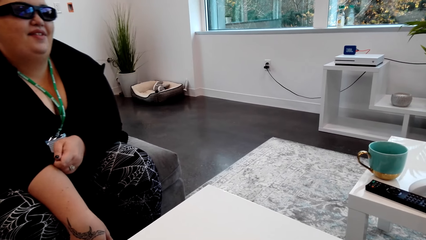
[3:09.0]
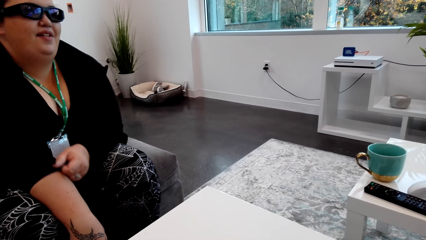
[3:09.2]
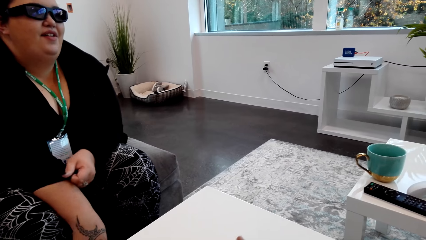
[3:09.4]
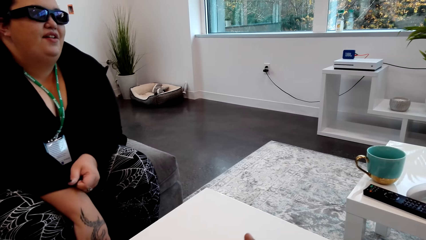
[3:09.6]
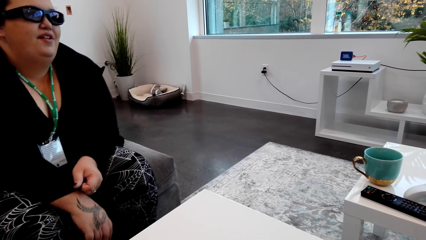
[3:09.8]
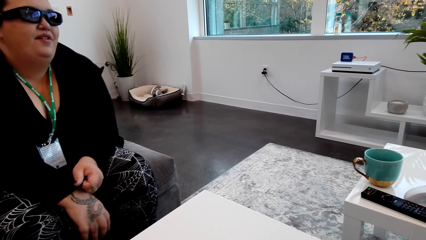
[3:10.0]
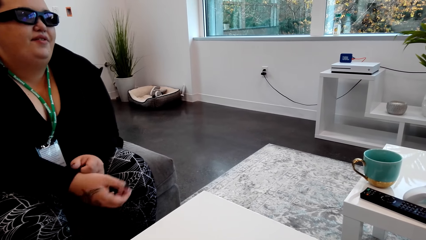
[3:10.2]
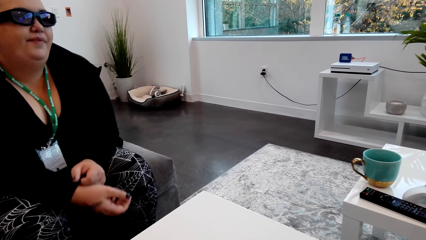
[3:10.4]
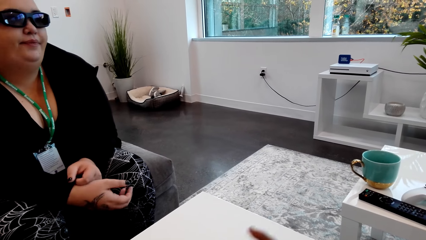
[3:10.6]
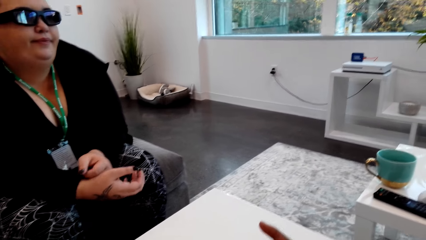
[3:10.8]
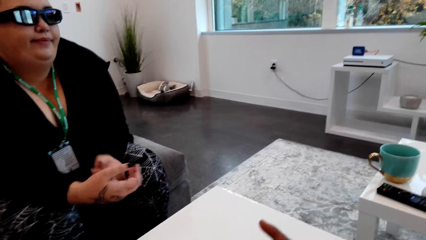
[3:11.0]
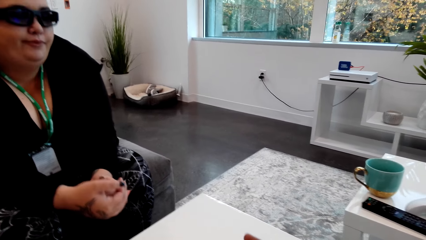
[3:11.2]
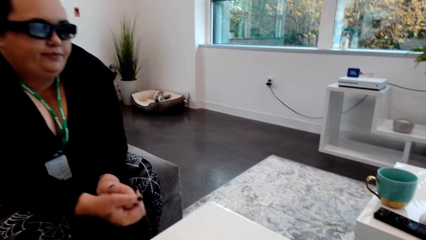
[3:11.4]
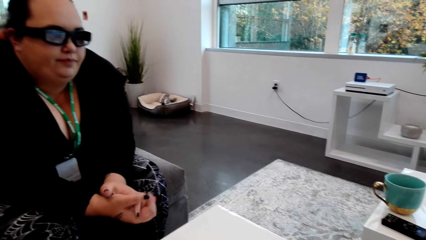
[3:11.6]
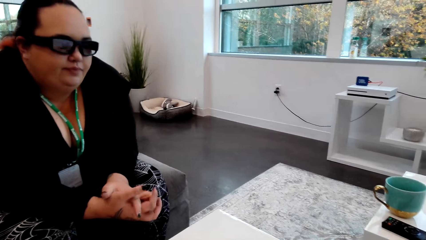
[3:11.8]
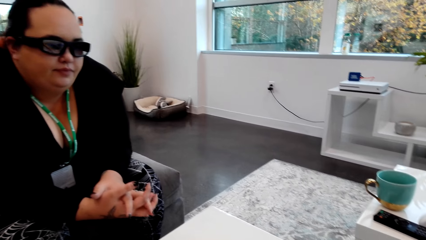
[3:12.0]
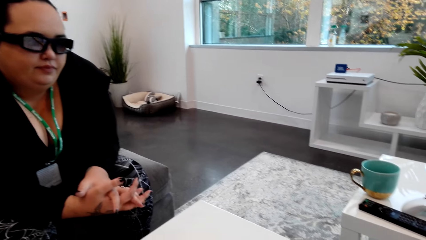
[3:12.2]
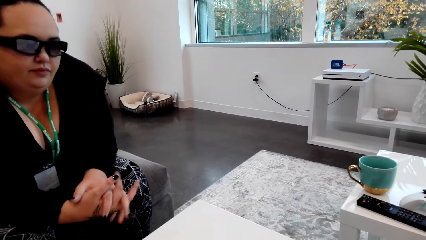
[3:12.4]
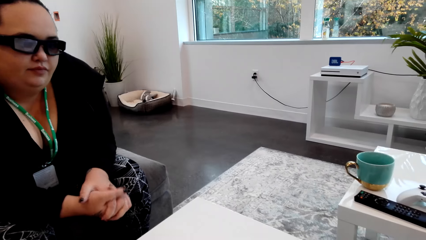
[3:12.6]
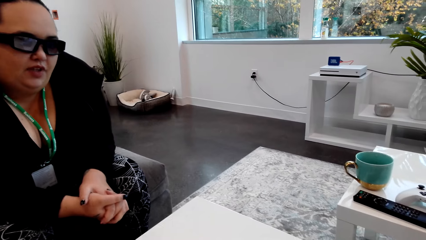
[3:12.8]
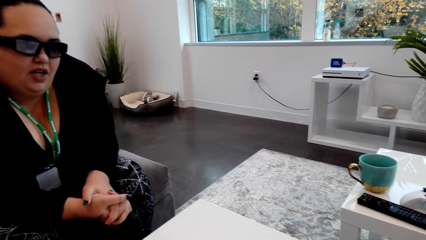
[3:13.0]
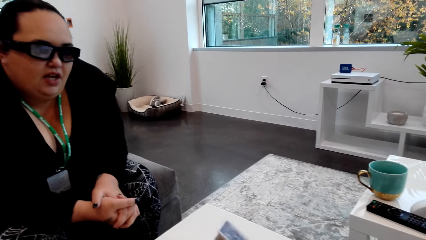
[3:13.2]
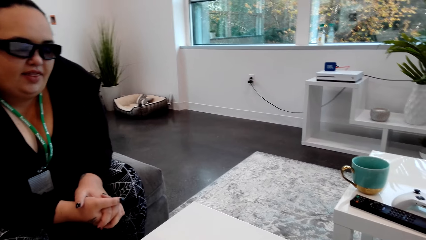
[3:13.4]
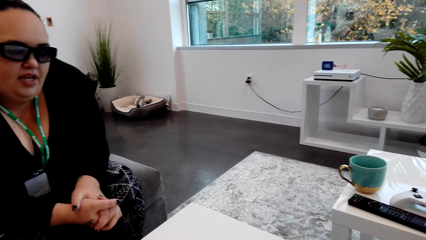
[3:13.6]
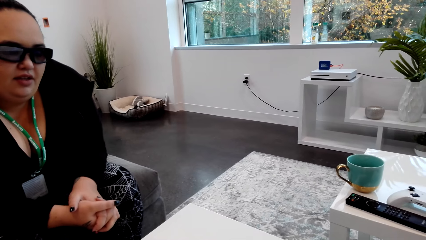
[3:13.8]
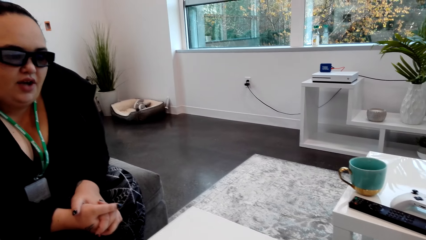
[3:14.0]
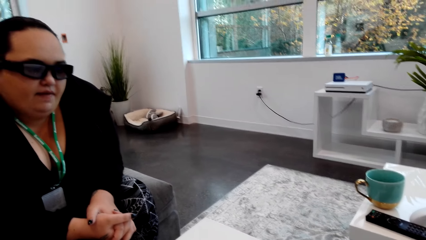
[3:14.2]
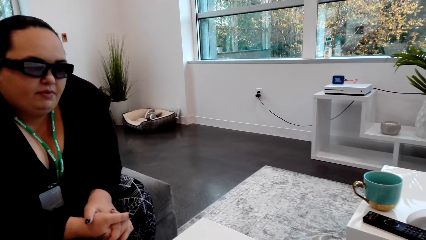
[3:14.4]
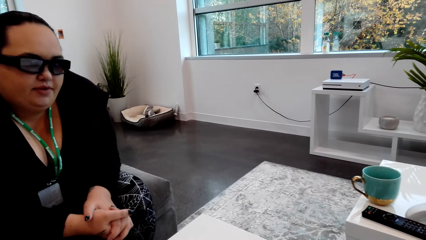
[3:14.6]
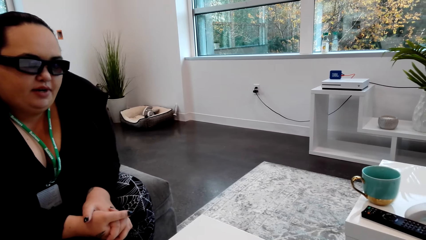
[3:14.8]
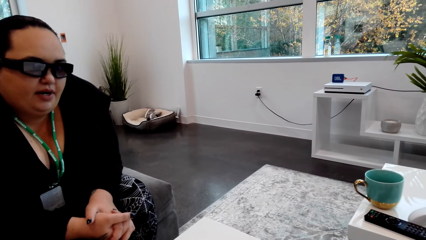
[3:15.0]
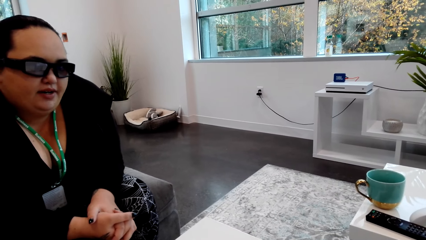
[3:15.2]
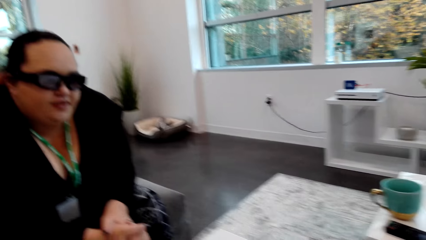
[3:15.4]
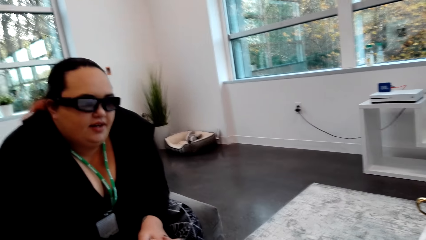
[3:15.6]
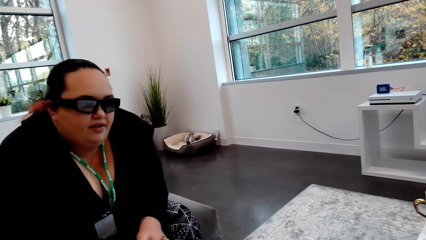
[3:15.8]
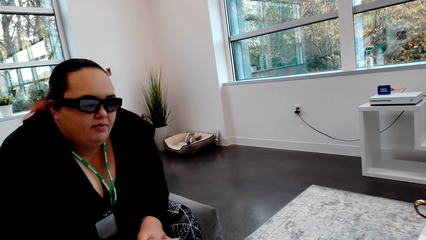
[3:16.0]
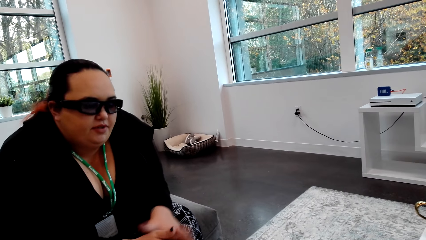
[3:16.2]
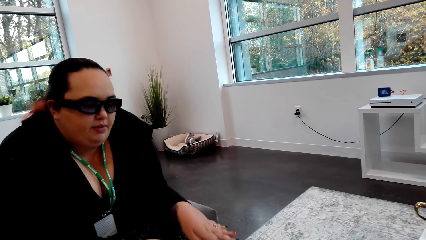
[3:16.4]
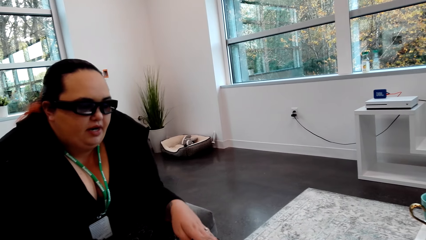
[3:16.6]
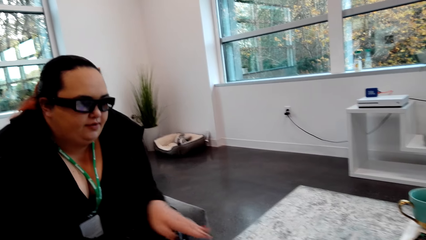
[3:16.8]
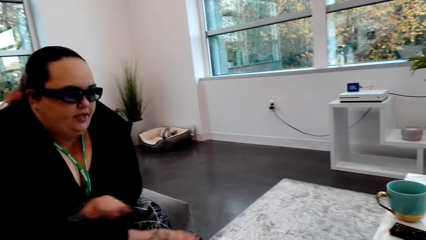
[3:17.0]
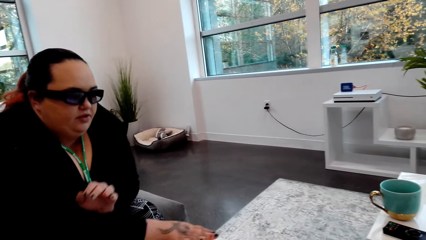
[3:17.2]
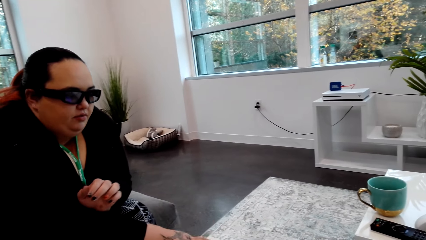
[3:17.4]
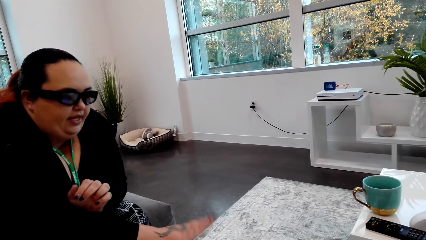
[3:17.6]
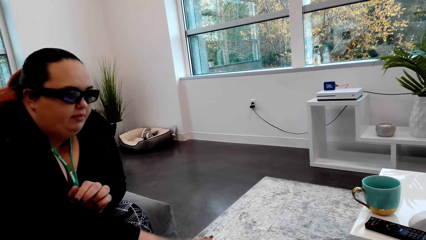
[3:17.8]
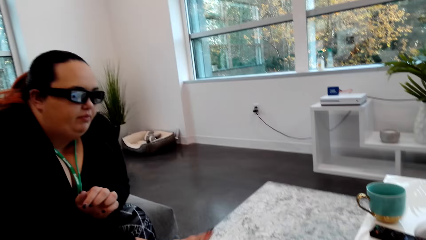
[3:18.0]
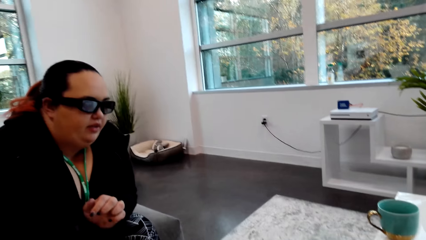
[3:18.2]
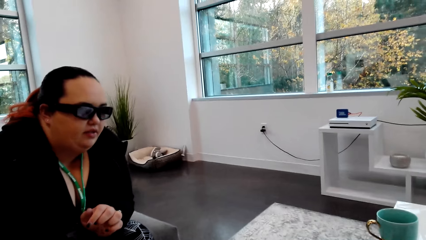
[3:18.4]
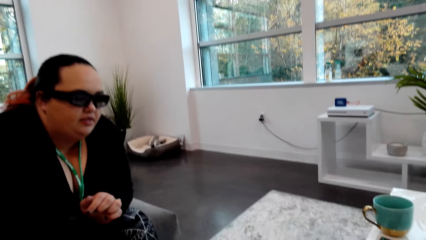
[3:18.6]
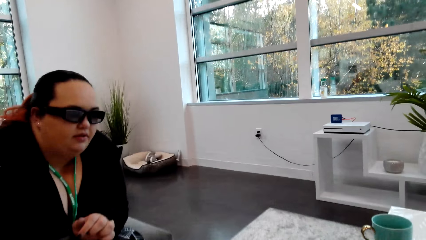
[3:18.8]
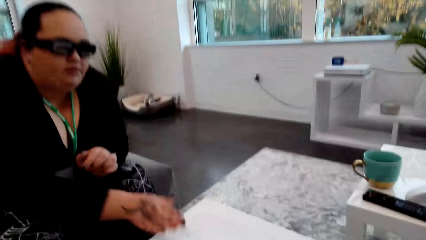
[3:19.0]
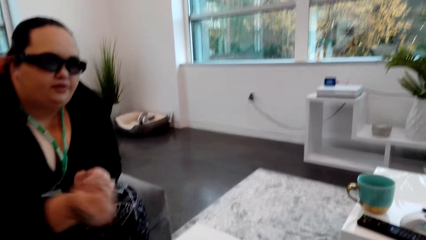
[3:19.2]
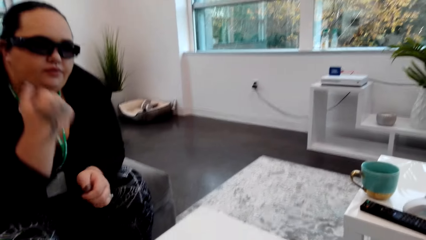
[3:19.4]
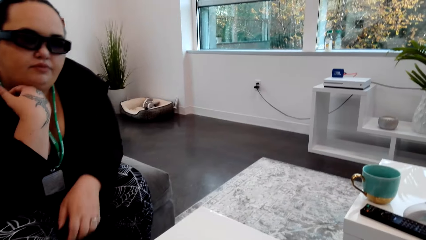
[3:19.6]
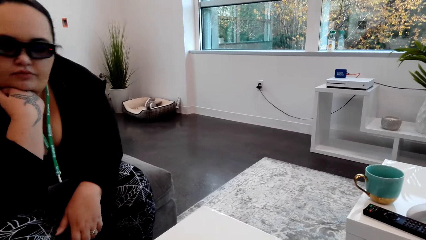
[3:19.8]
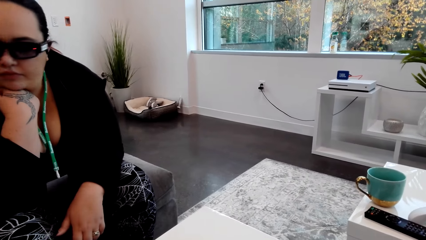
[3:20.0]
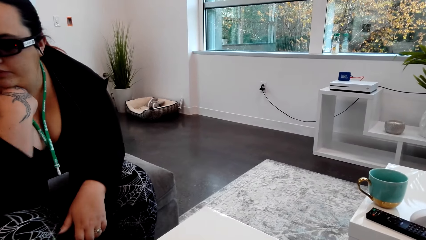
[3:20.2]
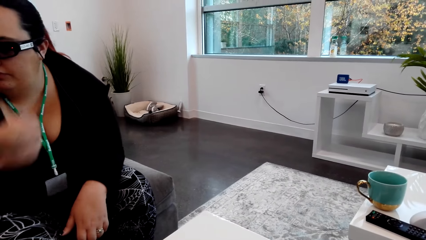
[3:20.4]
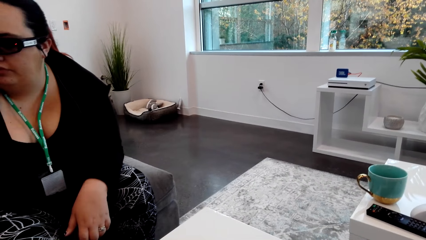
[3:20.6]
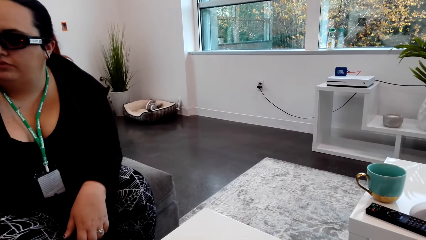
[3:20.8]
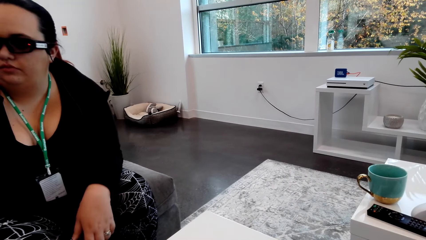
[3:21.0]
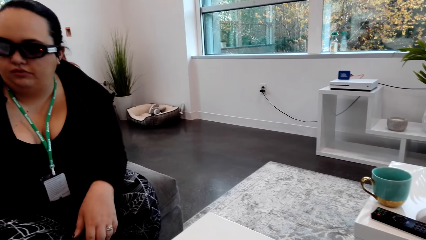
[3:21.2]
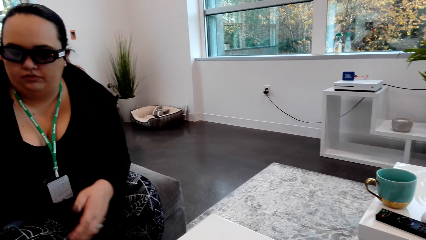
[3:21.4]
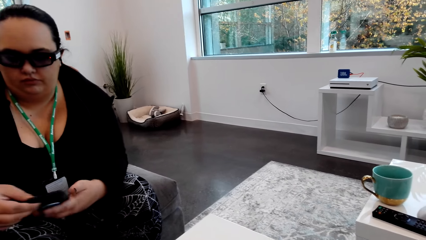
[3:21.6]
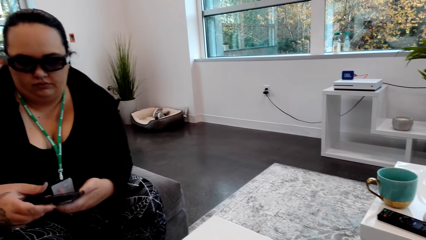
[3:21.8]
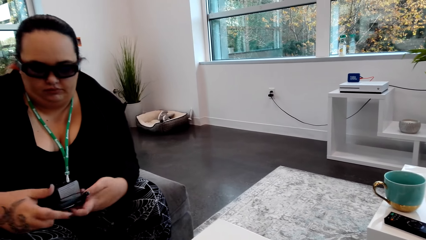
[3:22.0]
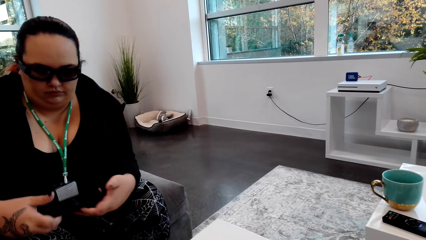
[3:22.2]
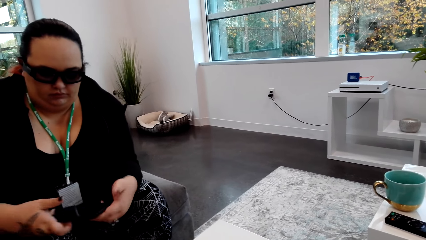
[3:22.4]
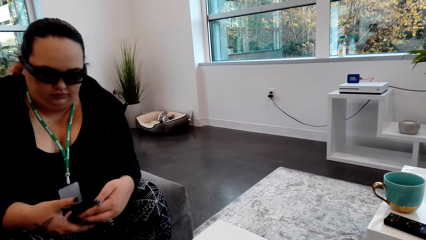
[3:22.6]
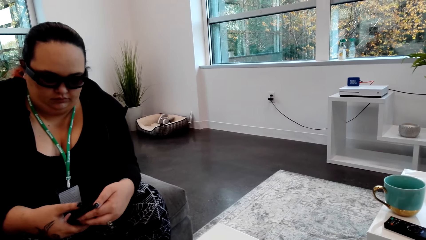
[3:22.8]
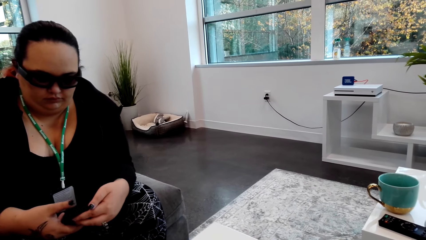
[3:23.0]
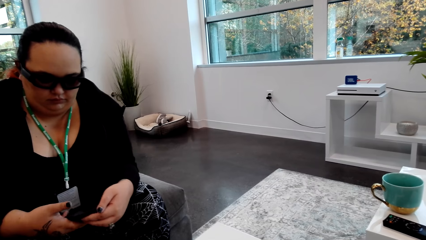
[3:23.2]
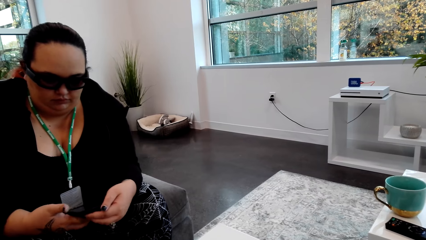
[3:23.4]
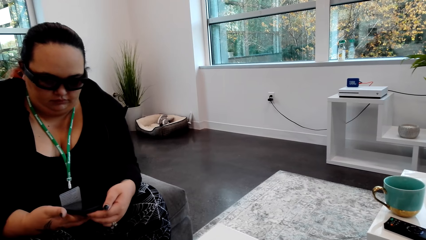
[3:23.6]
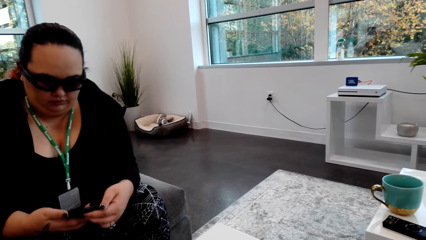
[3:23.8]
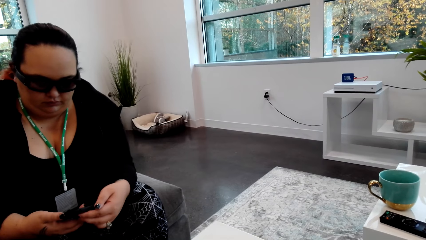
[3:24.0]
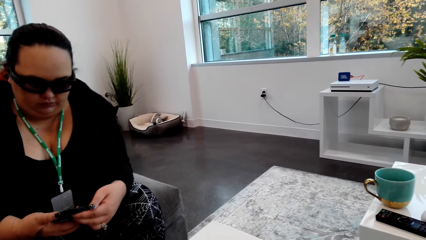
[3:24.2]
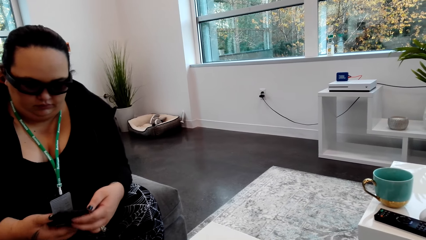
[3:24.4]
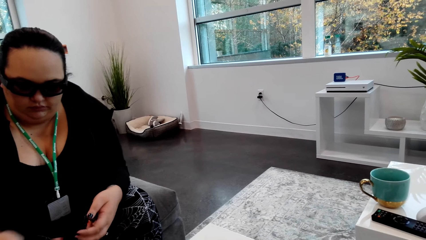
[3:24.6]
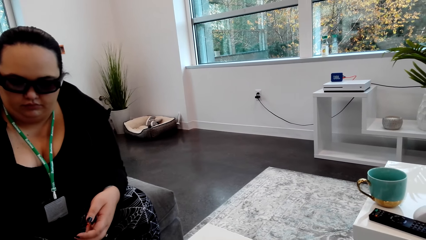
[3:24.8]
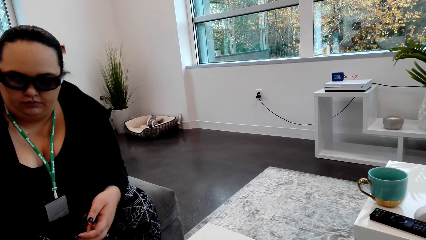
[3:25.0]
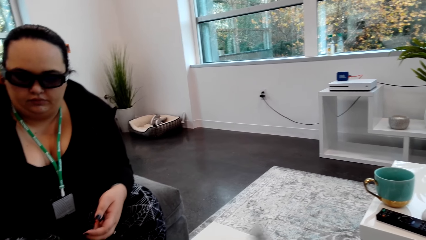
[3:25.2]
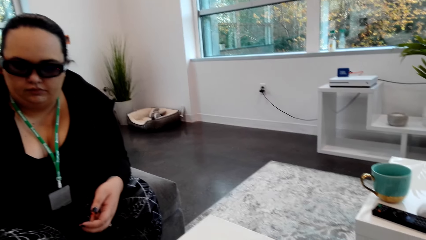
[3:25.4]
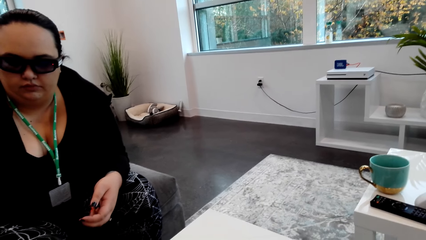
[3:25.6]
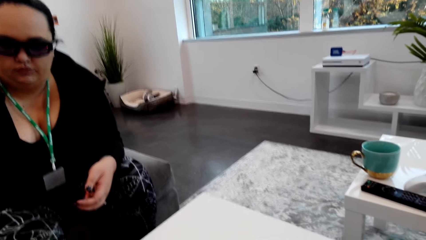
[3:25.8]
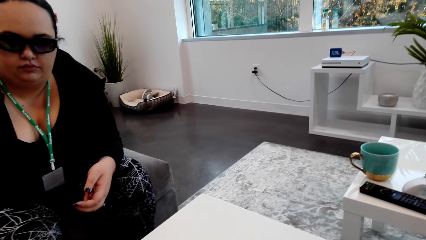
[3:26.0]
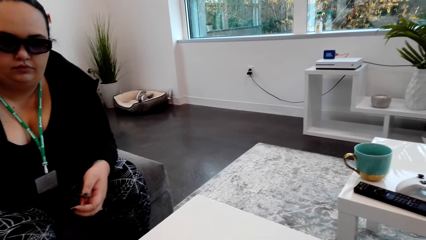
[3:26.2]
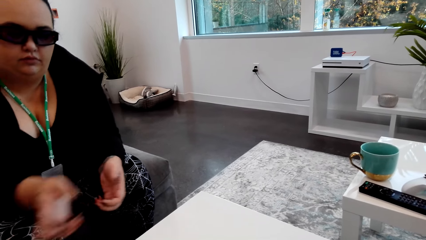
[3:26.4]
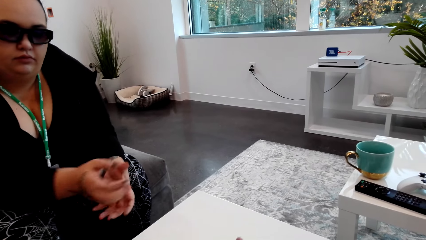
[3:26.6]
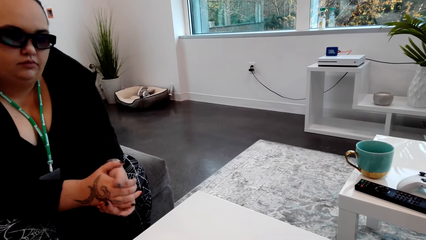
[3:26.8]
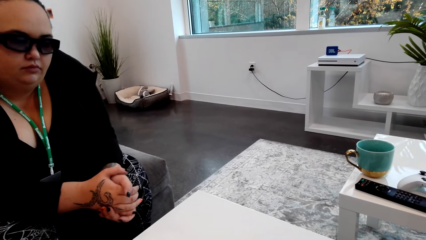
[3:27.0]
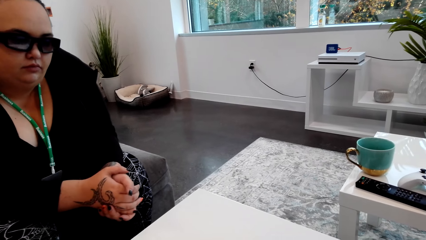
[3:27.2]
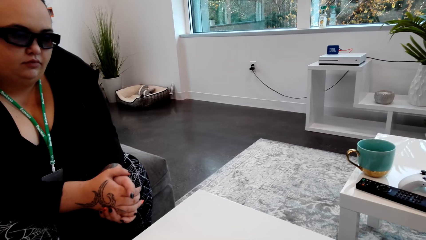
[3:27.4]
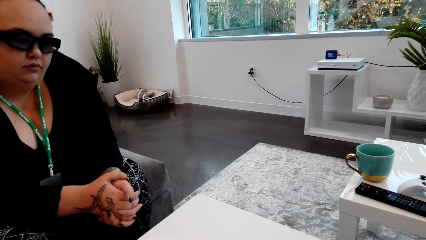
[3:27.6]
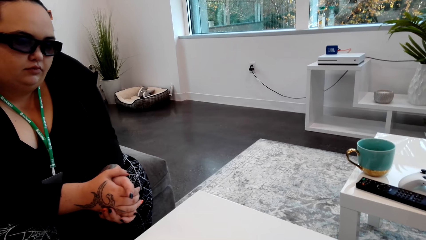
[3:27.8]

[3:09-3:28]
A person stretches a top. The camera wearer arranges the cards in his hands. He talks with the person. The person touches the chin and picks up a phone.
